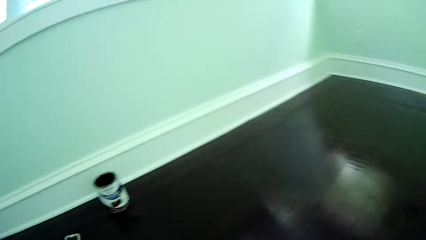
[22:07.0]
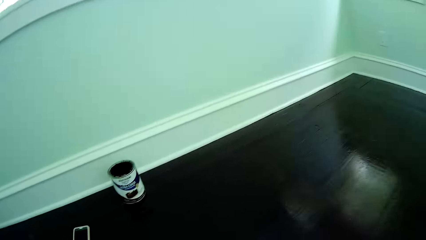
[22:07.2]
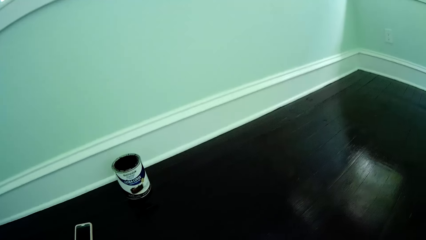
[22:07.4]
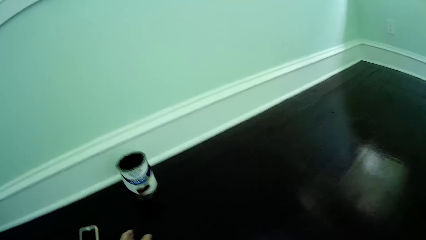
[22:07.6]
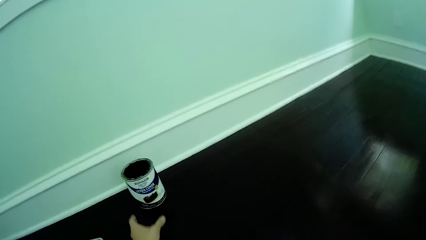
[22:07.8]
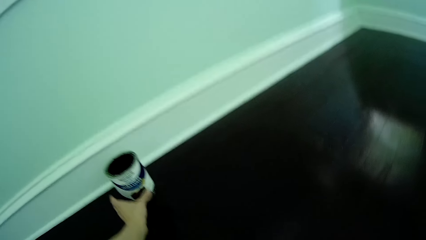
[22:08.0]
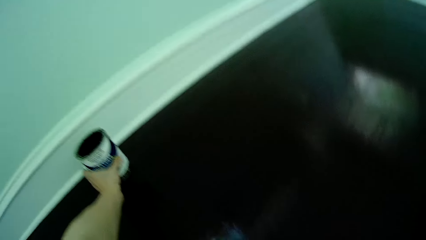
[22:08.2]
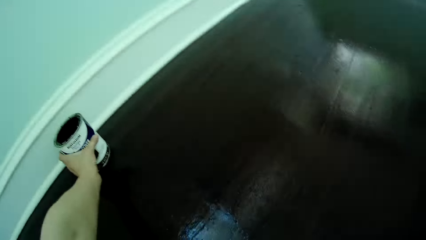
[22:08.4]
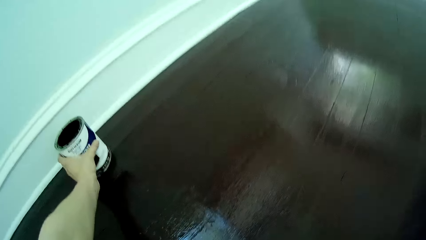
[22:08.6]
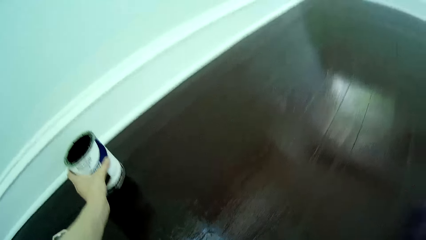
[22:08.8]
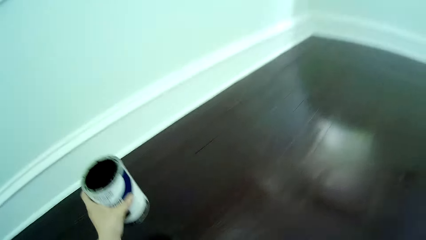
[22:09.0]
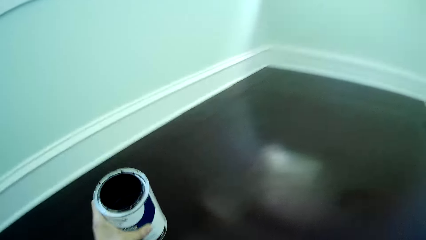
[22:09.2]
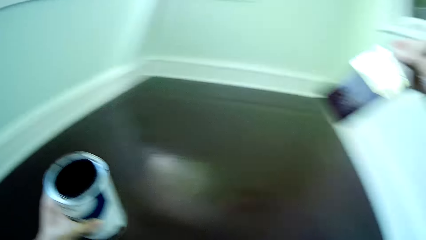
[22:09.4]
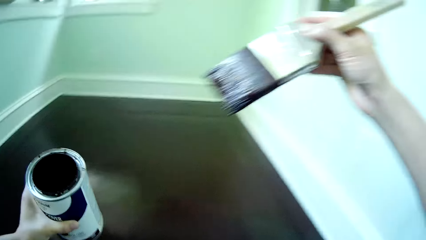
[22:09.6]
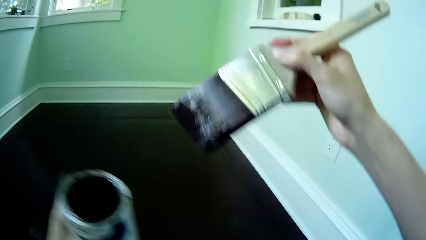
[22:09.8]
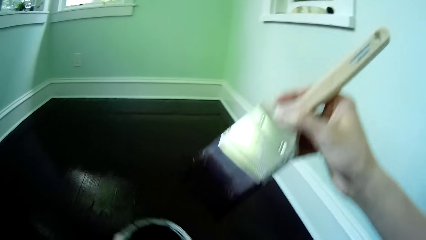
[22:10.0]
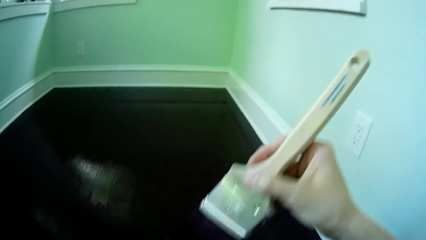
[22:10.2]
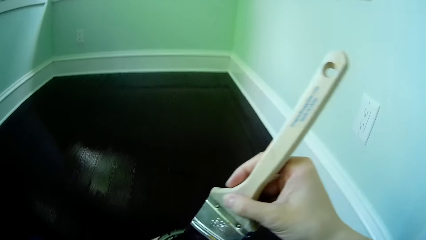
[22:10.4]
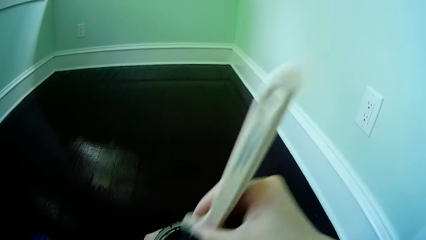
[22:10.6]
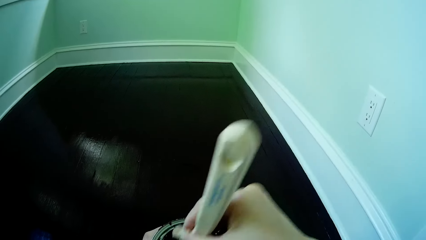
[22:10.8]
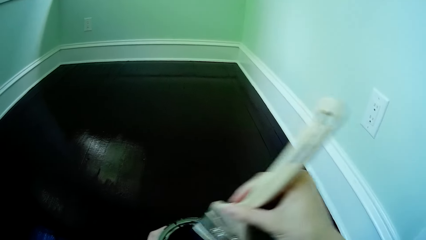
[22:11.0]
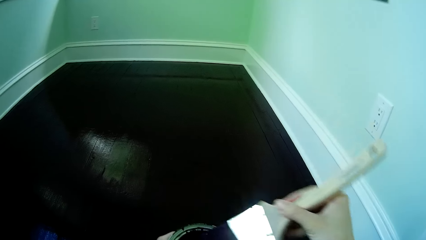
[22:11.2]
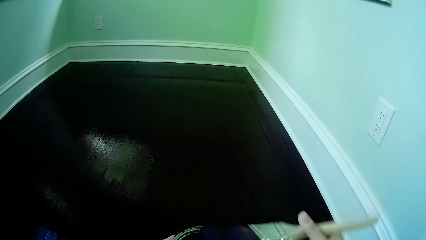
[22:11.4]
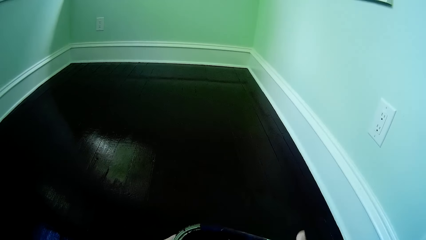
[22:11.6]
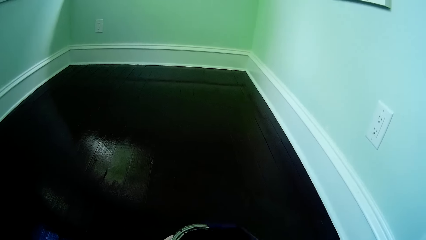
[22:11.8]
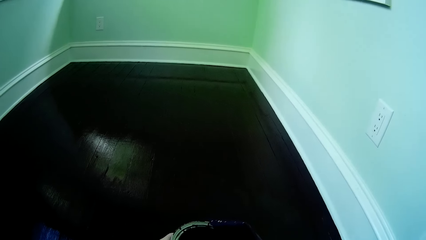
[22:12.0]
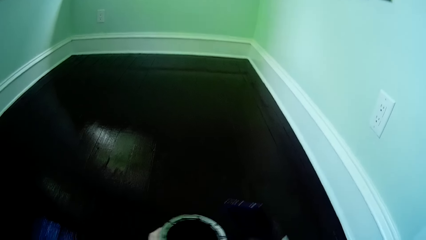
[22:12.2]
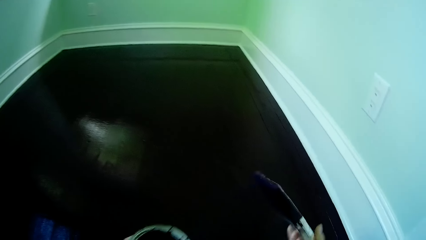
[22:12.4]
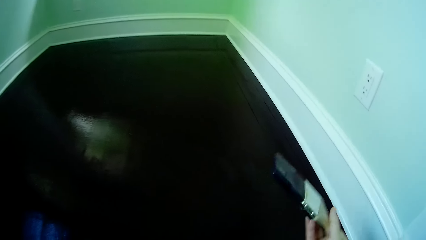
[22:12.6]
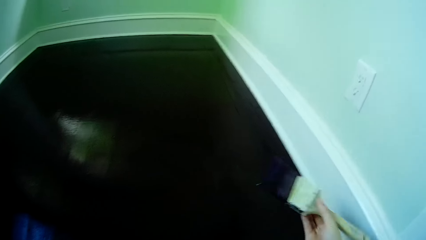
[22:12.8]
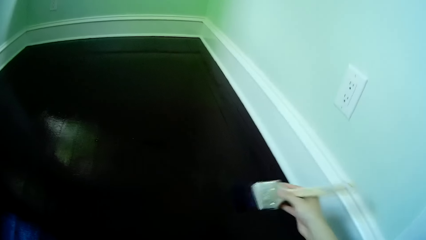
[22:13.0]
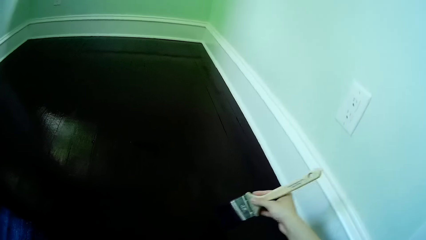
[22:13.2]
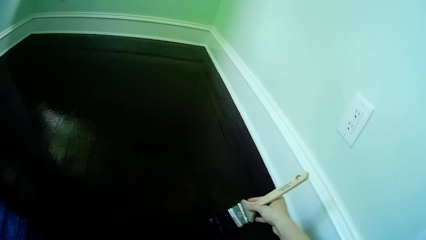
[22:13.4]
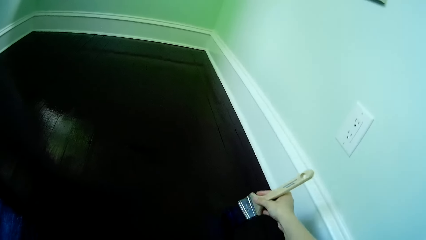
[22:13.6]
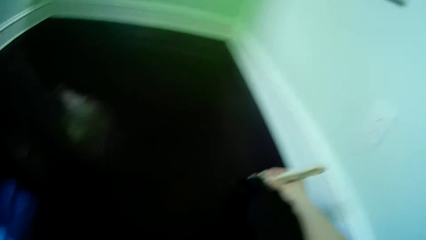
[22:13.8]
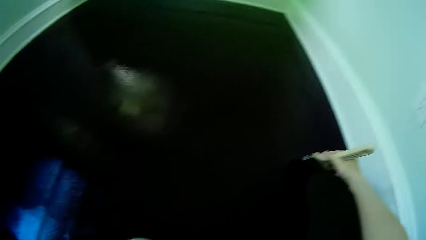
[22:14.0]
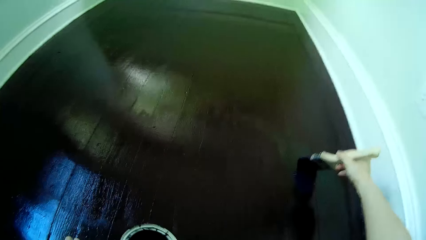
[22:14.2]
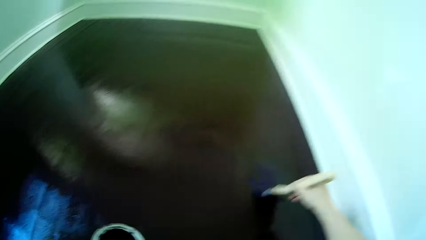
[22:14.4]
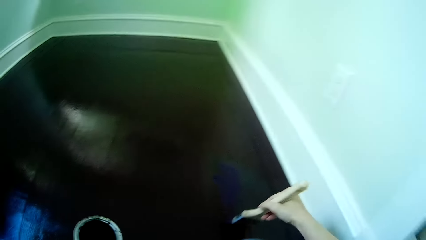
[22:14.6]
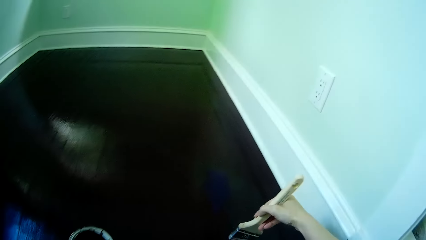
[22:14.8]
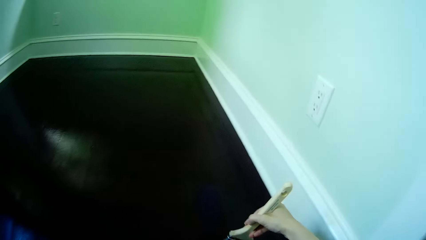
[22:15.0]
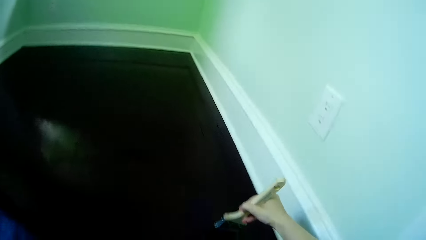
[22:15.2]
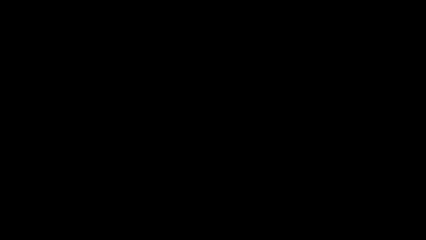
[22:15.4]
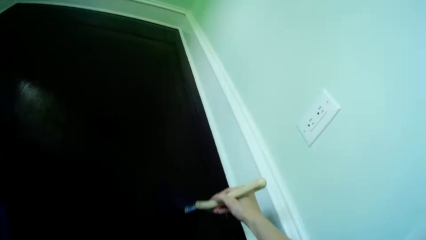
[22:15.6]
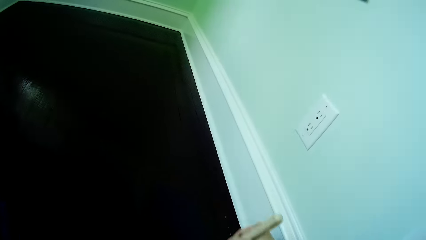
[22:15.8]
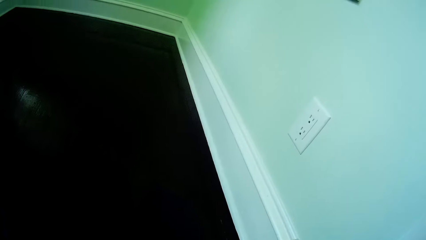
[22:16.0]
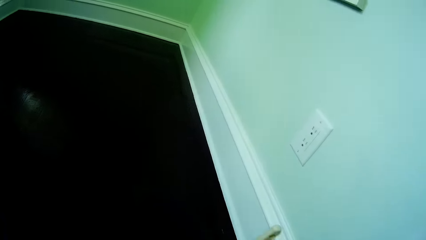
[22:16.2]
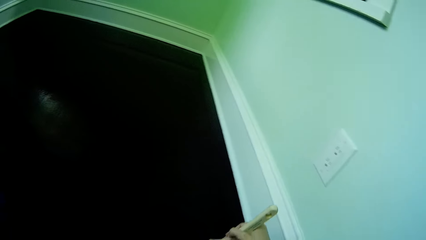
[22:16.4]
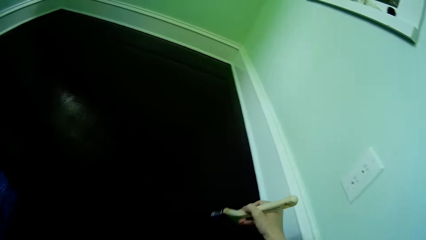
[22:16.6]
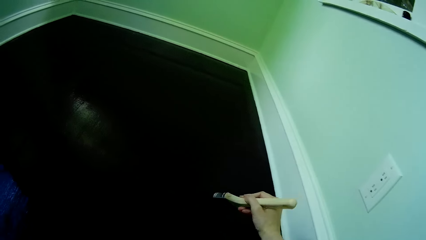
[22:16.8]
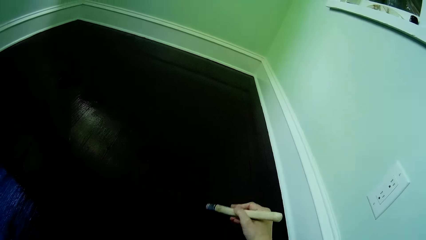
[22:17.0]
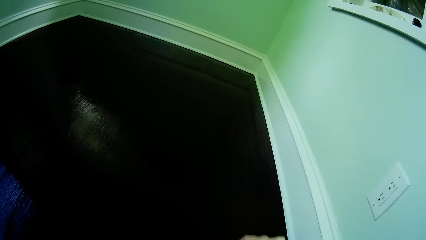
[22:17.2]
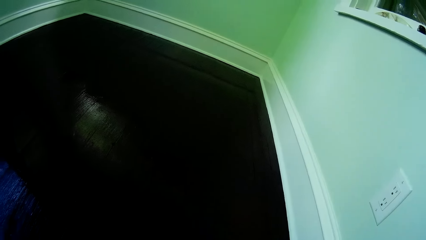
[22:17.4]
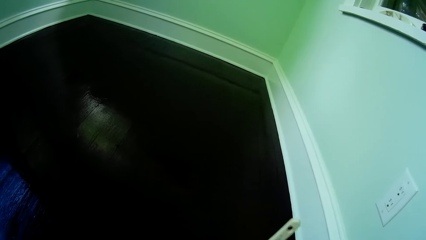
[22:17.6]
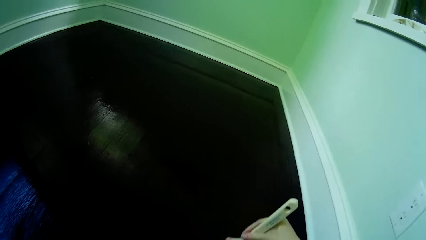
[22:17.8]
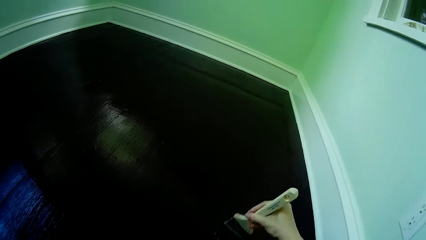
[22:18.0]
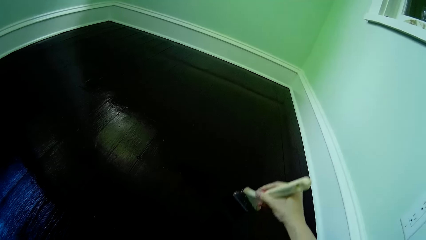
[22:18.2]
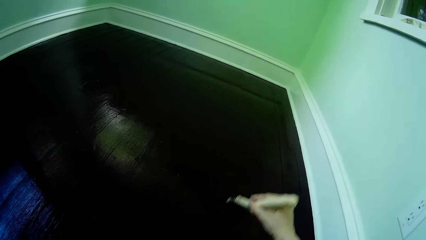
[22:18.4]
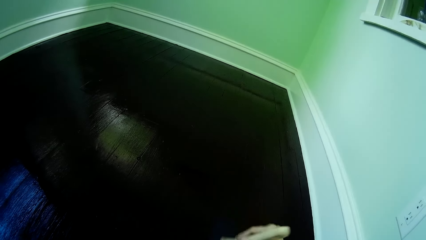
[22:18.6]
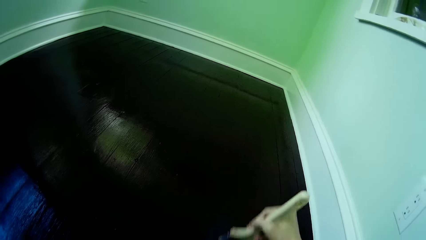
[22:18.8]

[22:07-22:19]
The camera wearer picks up the can of rust paint from the apartment floor with his left hand. He dips the brush in his right hand into the can of rust paint in his left hand. He paints the apartment floor with the brush in his right hand.

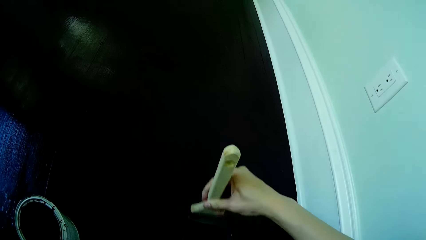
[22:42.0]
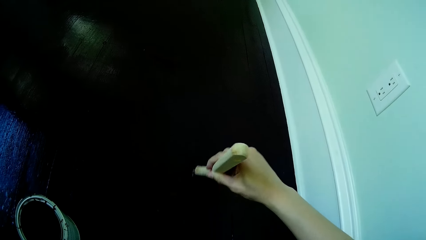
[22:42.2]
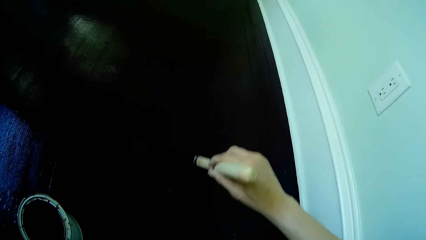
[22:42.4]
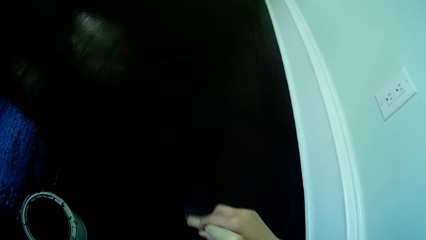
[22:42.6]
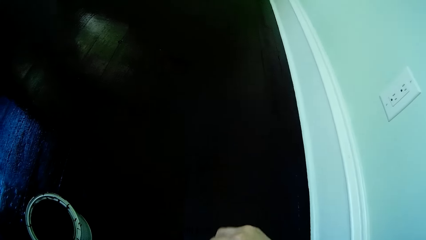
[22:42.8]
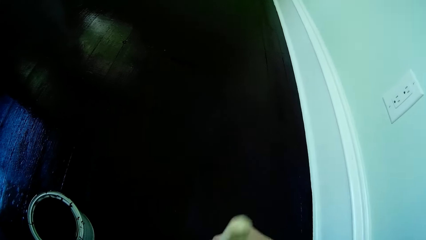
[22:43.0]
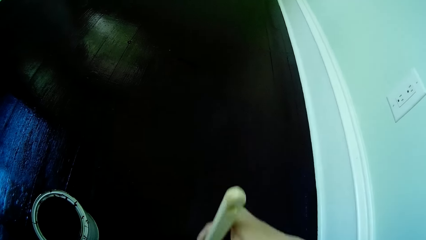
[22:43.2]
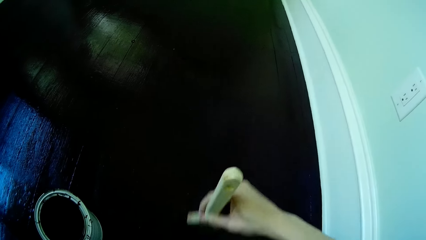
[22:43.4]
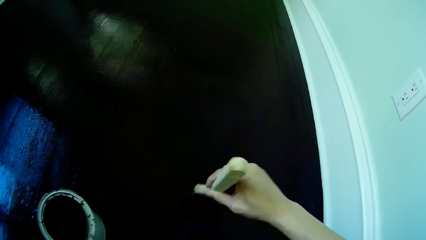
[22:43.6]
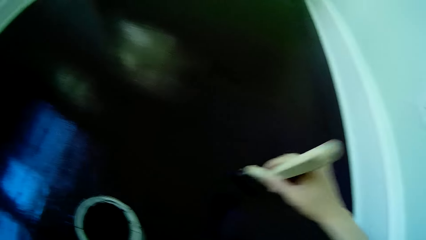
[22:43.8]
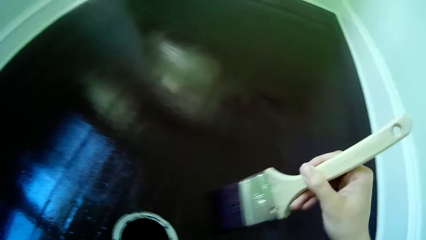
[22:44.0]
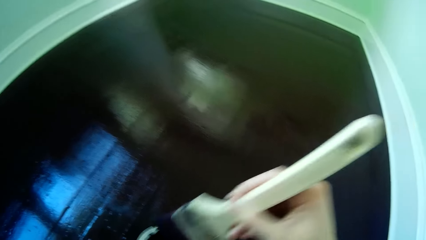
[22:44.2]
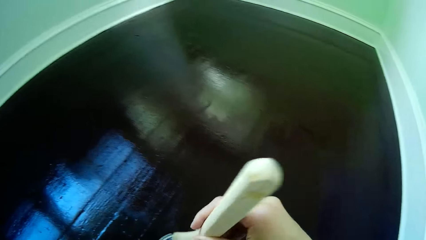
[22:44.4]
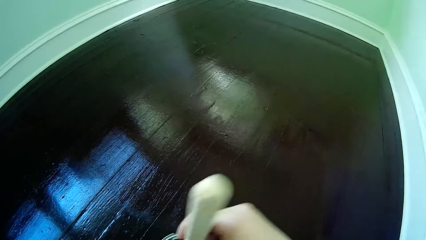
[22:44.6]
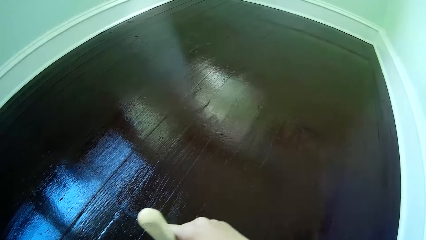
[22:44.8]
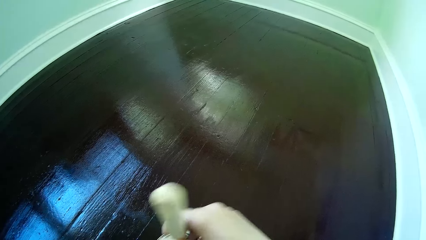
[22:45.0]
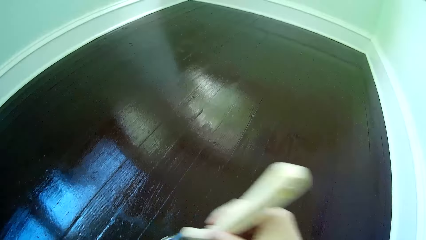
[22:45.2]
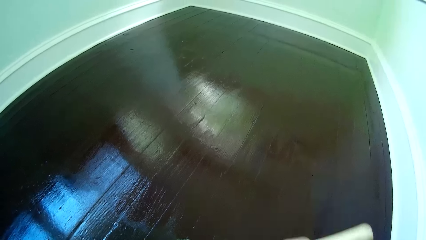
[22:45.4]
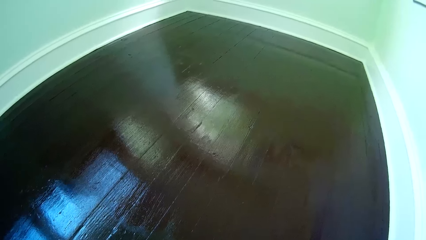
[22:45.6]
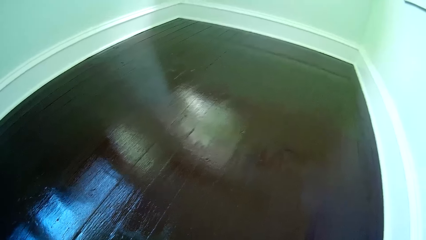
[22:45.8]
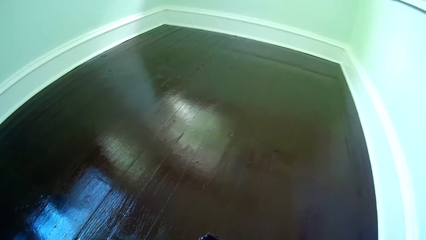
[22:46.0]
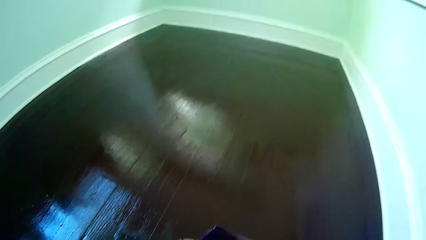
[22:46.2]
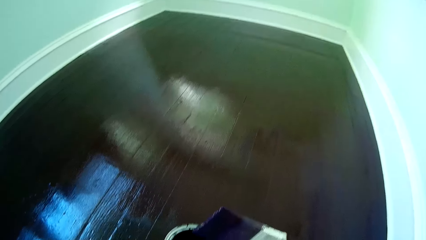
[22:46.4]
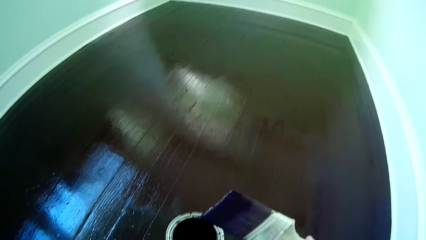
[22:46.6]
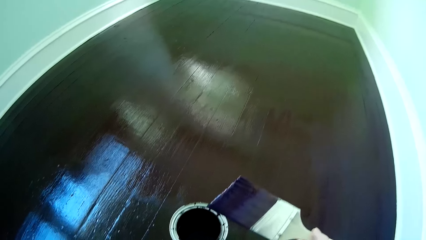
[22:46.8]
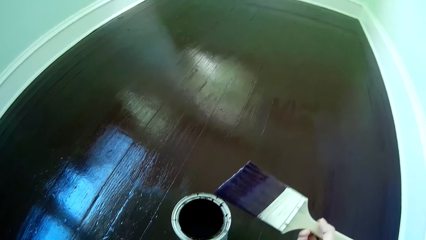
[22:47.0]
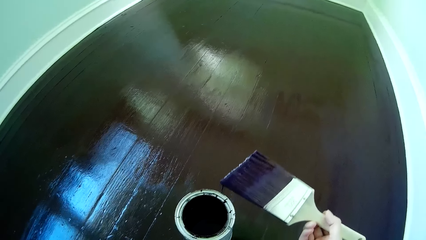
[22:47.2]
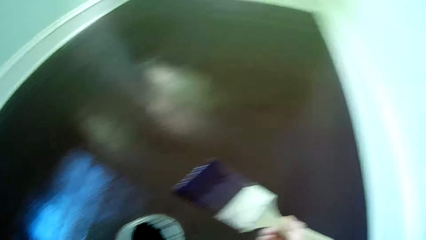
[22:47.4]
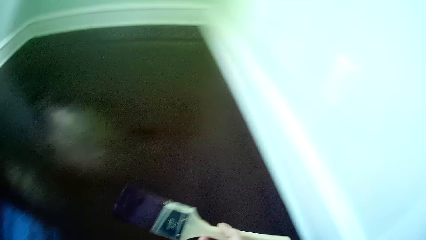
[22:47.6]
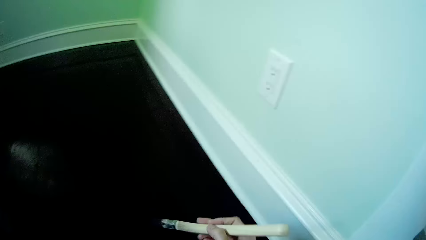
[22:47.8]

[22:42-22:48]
The camera wearer dips the brush in his right hand into the can of rust paint in his left hand.
